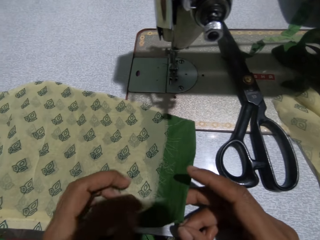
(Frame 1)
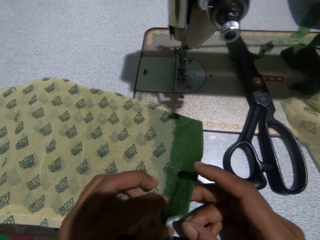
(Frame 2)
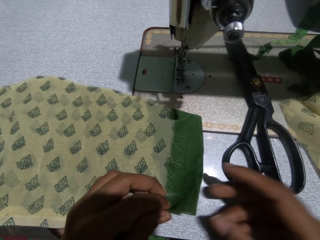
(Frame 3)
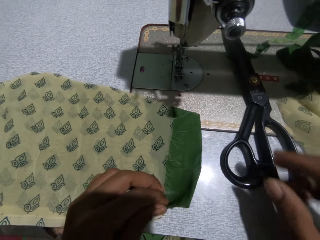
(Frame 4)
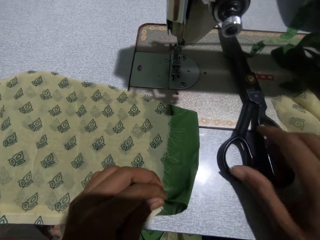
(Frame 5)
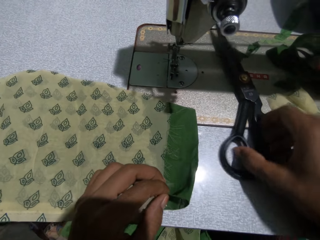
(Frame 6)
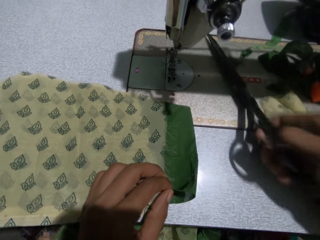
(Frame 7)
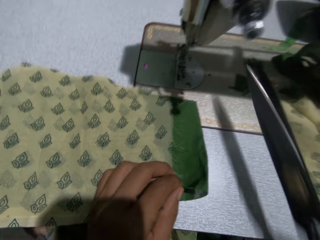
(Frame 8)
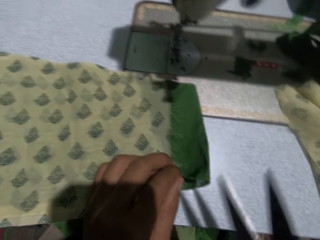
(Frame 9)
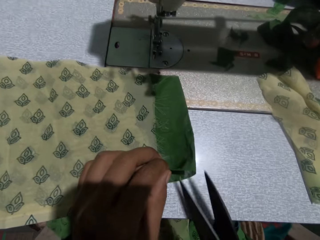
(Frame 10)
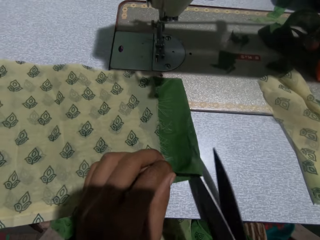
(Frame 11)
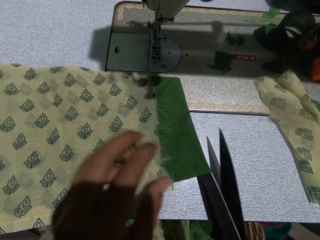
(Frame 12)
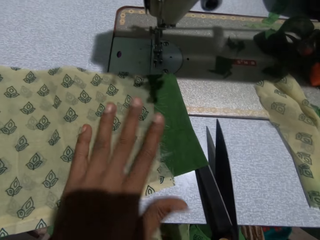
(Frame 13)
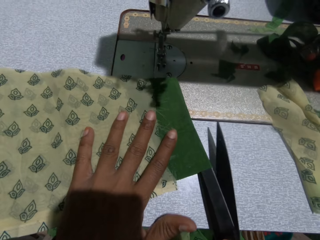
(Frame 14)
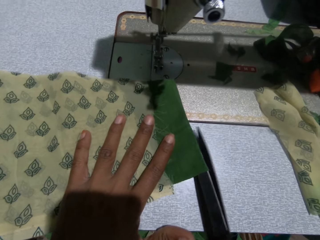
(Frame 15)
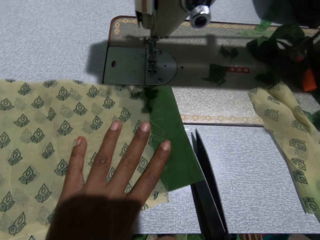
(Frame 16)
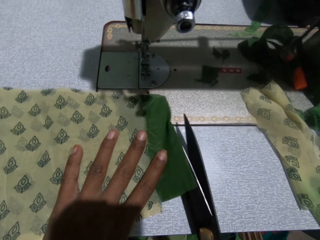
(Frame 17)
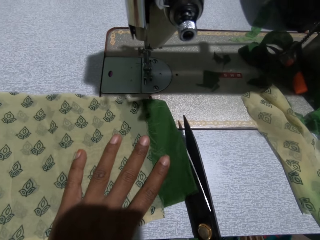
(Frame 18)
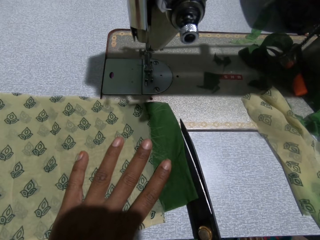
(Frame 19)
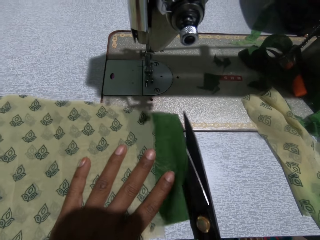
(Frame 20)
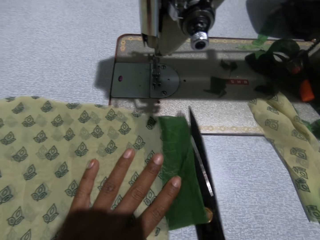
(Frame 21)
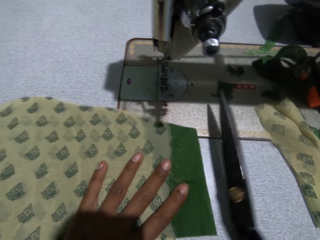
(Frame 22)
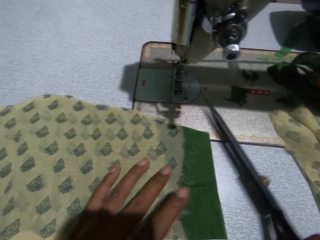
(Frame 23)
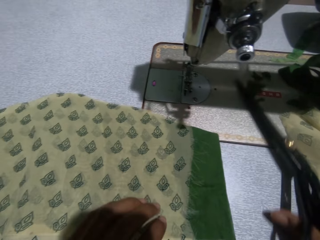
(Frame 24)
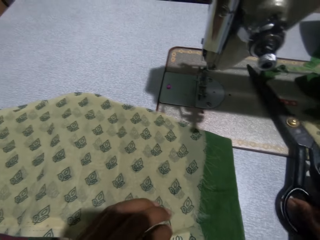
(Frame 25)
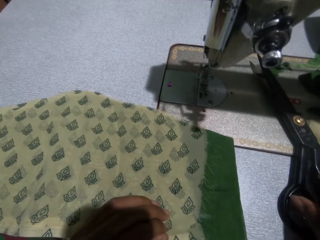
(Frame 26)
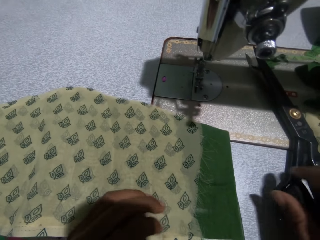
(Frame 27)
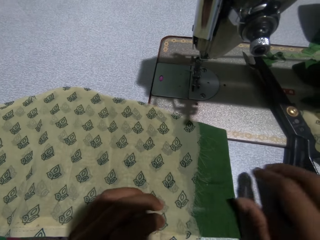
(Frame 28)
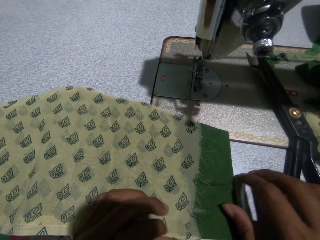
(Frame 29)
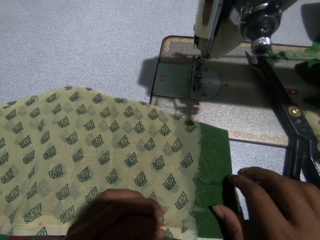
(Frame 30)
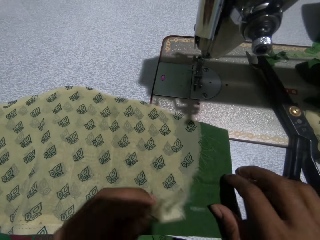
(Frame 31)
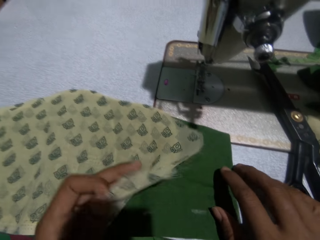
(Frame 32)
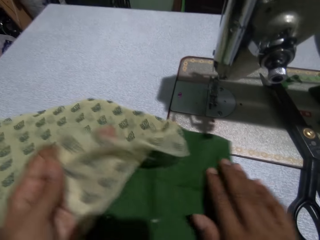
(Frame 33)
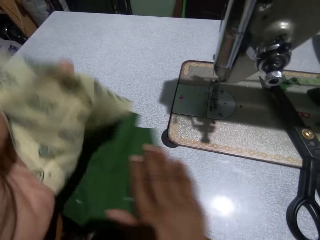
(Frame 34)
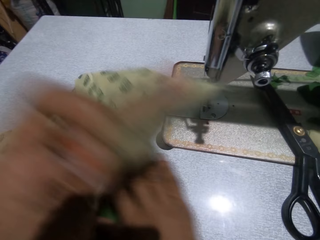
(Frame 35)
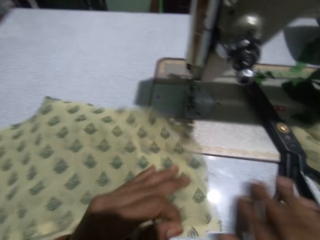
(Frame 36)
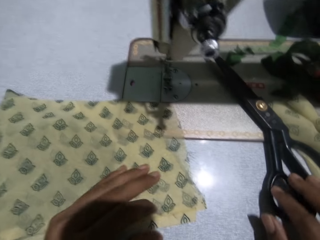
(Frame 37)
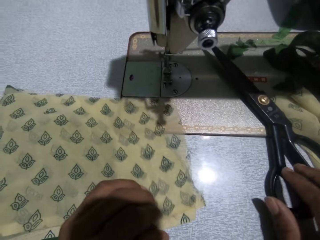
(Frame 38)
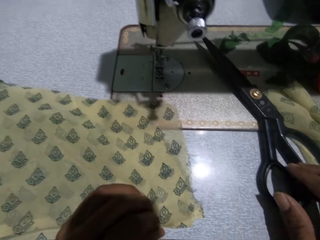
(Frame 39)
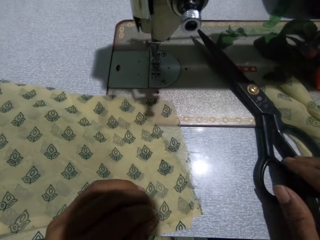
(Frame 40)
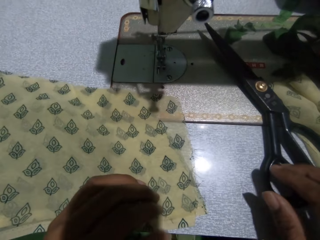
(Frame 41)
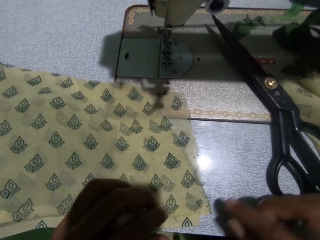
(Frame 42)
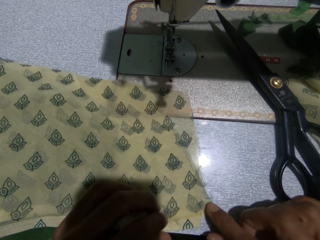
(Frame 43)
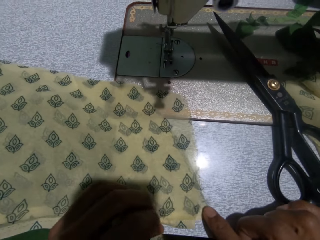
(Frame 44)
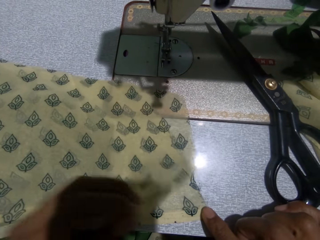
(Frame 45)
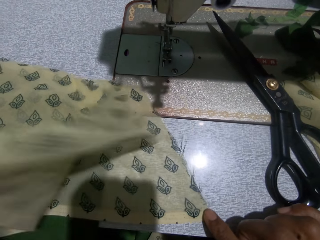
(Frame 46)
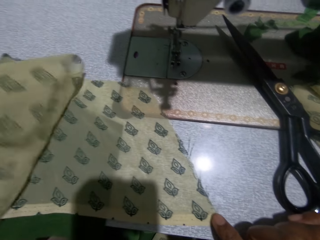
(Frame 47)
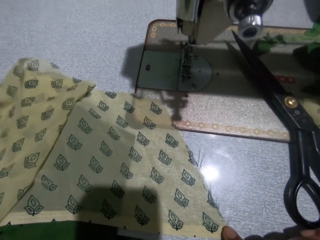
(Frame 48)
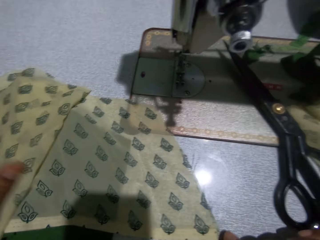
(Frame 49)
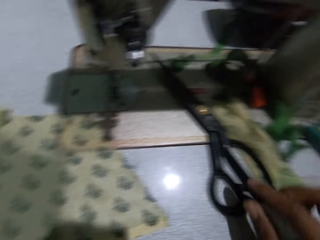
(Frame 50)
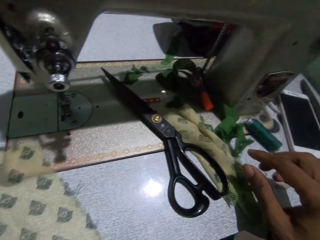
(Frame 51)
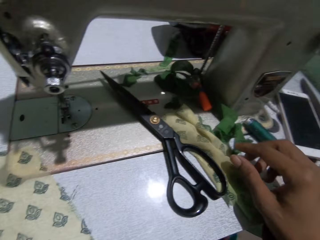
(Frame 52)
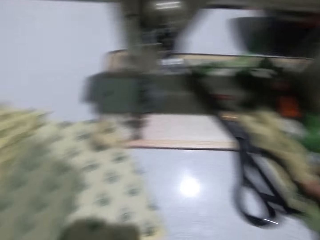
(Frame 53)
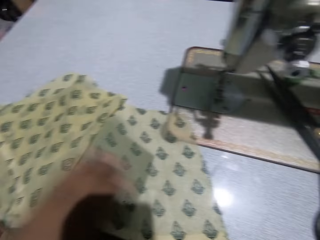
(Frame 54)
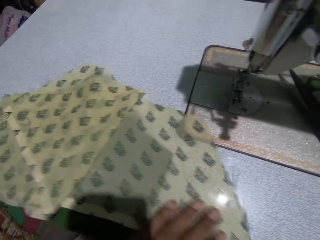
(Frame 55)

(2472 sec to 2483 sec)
The camera wearer takes the scissors from the table. They cut the cloth with the scissors. They drop the scissors on the table. They touch the cloth. They adjust the cloth on the table. They touch the scissors.

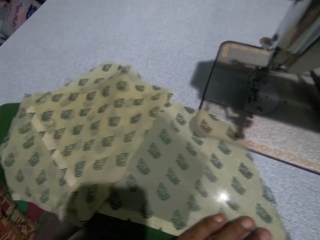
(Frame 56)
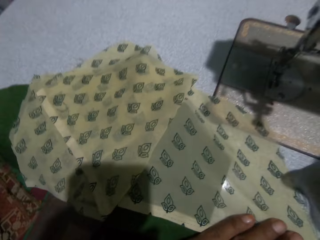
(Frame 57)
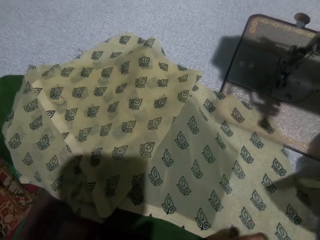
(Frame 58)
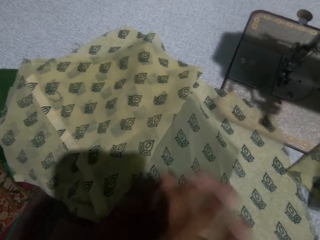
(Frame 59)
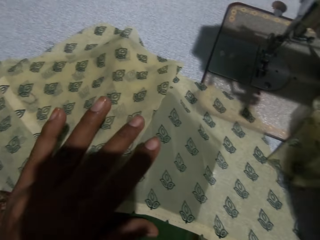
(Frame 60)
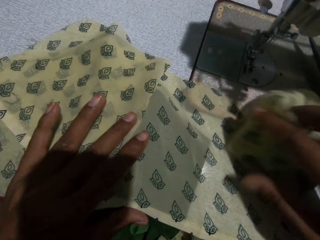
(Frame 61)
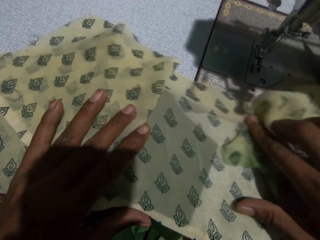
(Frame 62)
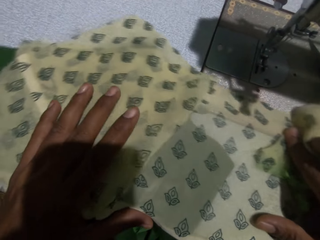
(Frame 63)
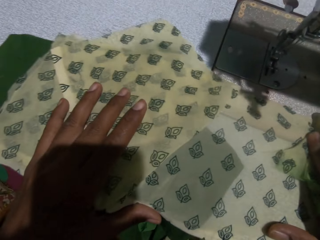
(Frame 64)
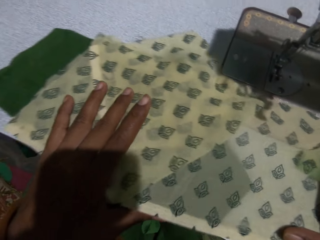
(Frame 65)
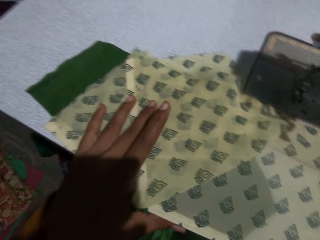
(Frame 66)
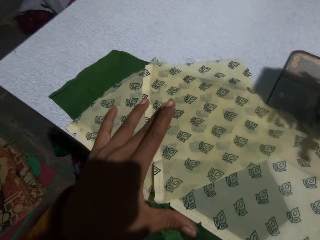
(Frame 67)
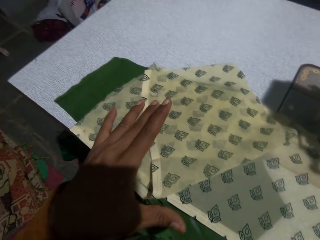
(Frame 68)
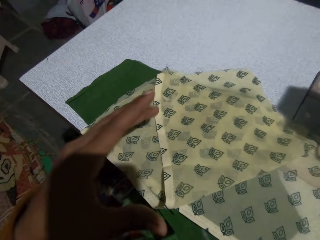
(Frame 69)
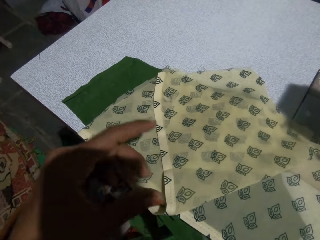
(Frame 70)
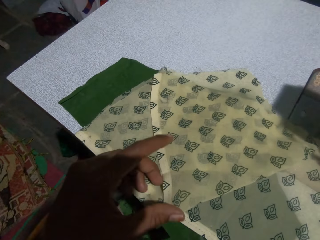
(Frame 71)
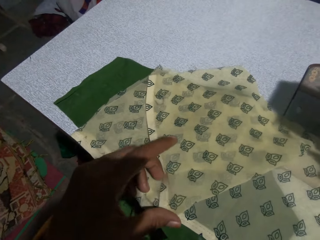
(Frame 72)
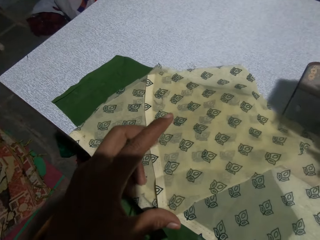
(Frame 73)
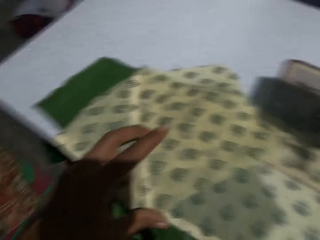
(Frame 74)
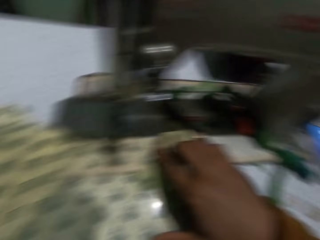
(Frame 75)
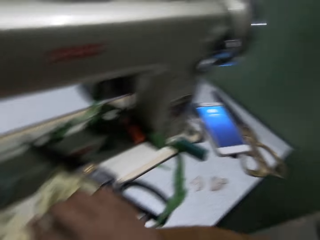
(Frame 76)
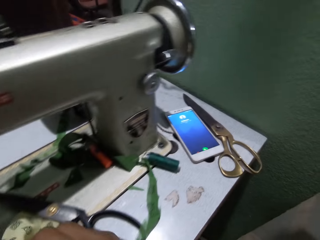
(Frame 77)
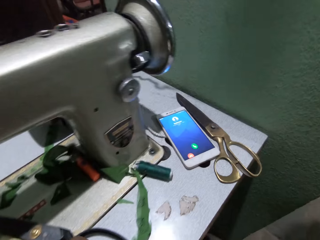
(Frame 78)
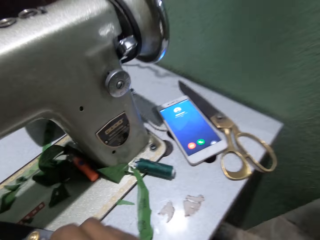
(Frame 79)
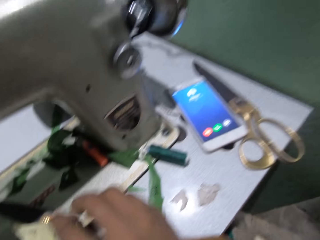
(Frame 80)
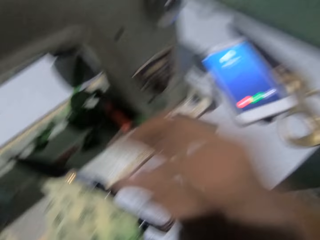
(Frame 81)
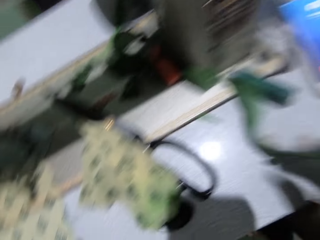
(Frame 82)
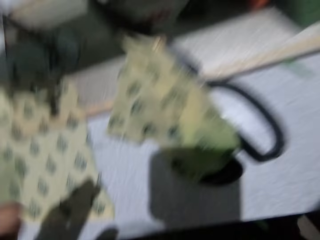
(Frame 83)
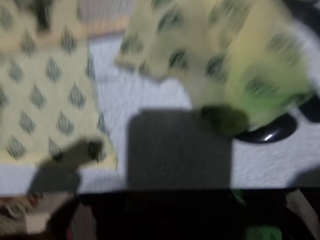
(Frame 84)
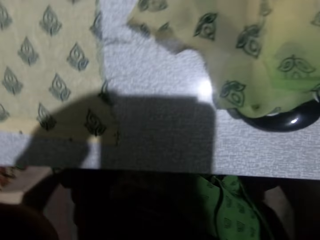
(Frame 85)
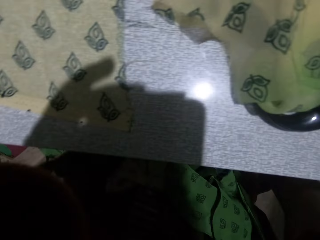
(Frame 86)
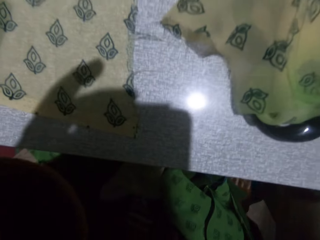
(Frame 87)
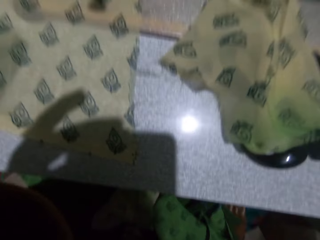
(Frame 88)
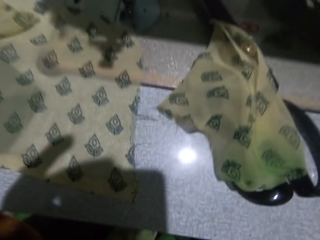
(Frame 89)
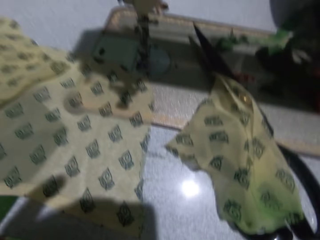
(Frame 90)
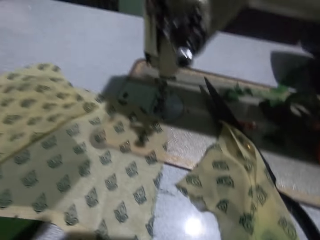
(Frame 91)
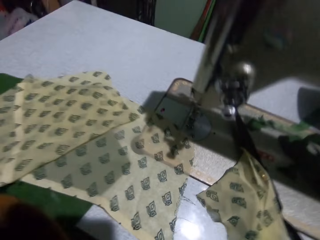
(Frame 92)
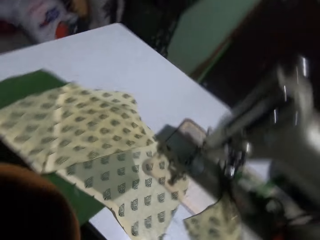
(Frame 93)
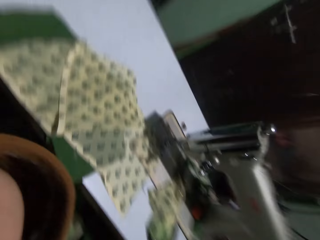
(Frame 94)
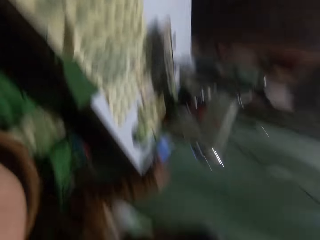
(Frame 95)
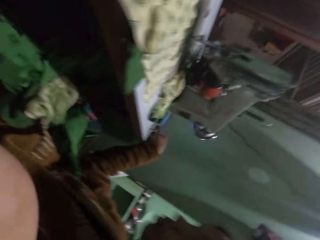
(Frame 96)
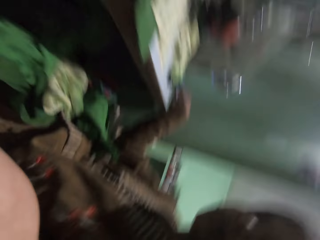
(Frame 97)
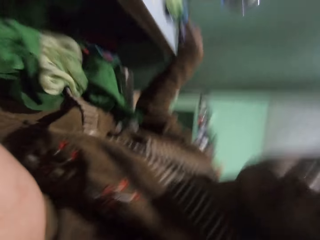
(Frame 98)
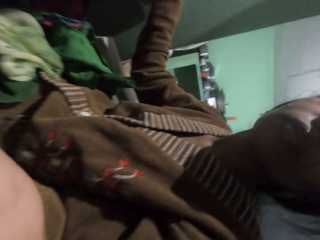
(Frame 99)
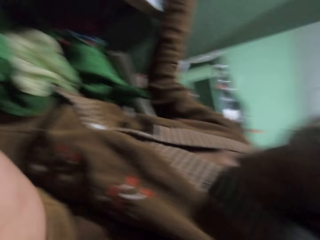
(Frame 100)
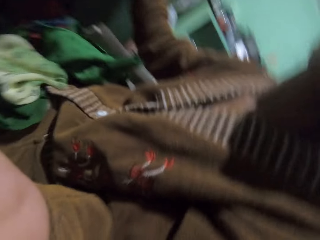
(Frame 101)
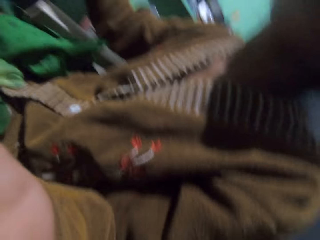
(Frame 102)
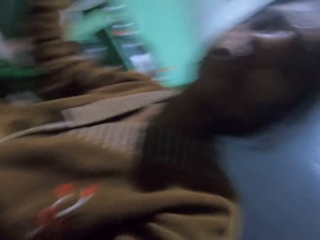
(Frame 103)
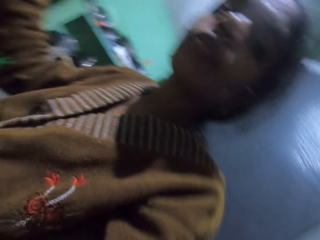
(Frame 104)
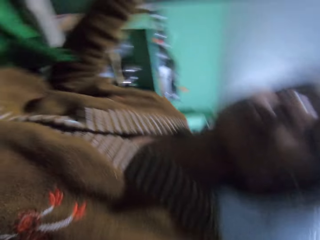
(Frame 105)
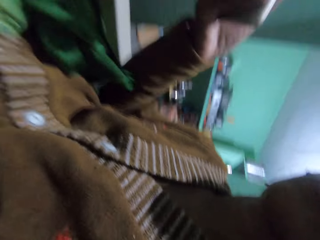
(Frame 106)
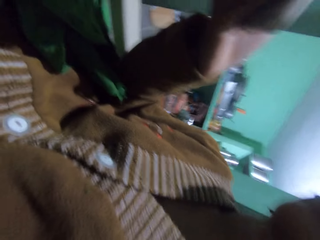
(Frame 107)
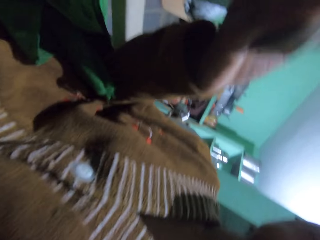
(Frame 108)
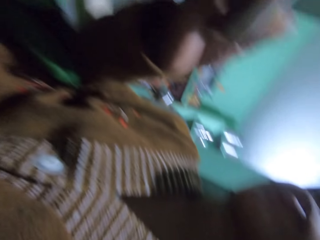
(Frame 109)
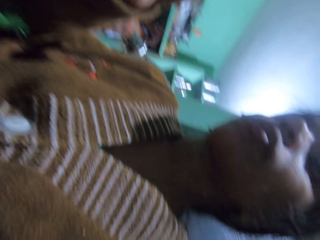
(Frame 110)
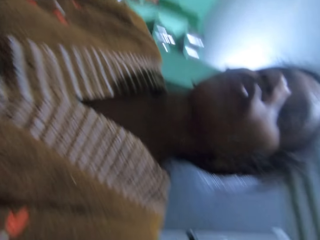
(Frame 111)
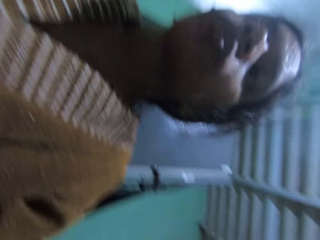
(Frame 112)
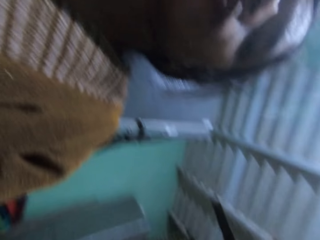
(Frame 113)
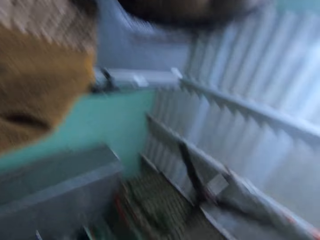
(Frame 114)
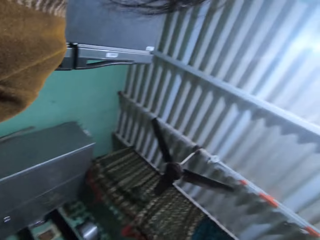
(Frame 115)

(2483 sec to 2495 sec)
The camera wearer moves the piece of cloth. They pick up a phone. They look around.
